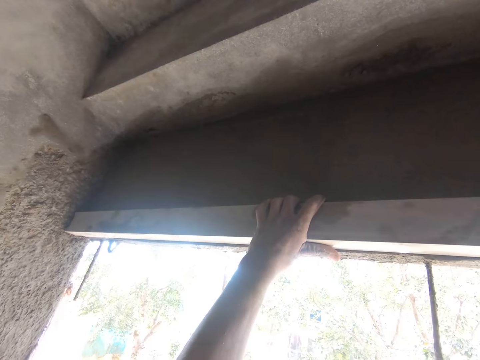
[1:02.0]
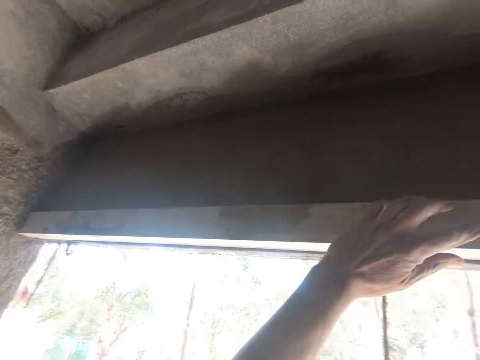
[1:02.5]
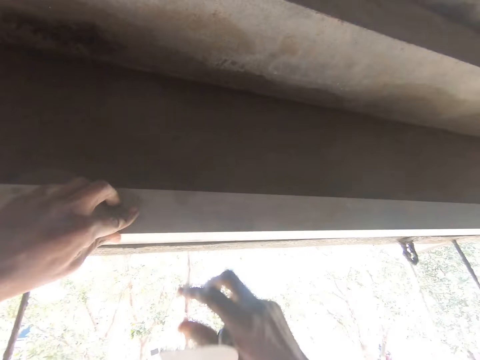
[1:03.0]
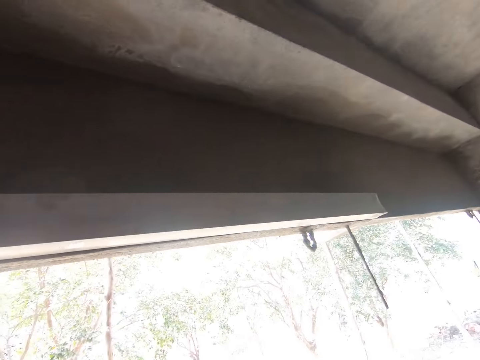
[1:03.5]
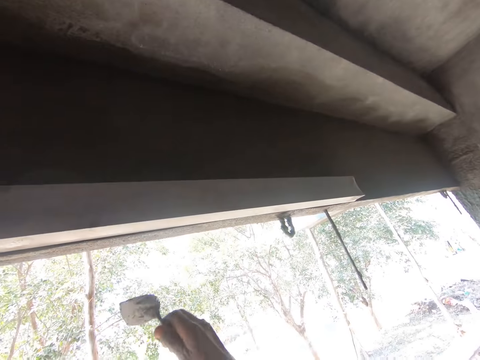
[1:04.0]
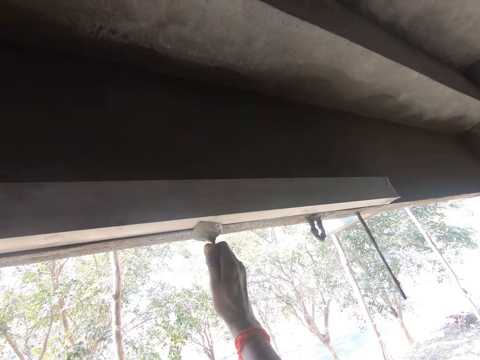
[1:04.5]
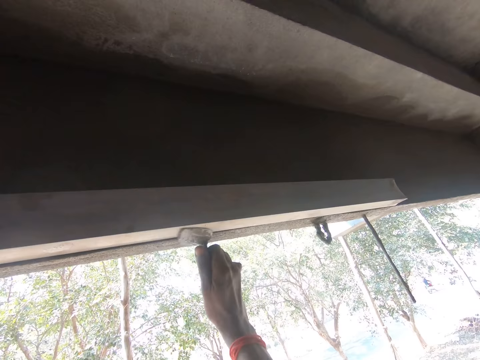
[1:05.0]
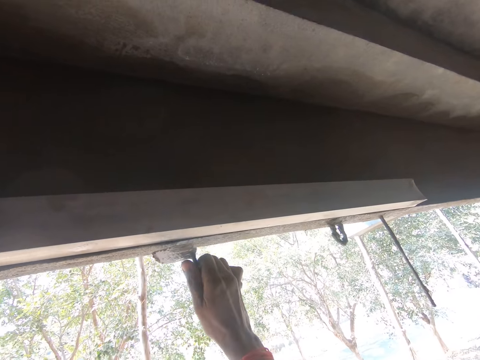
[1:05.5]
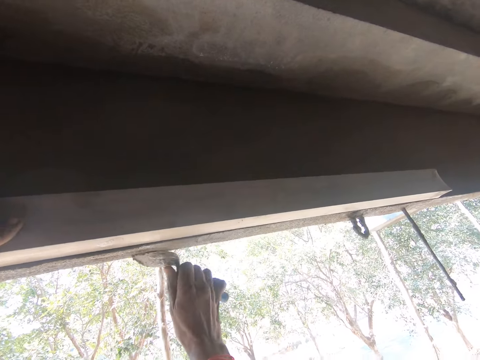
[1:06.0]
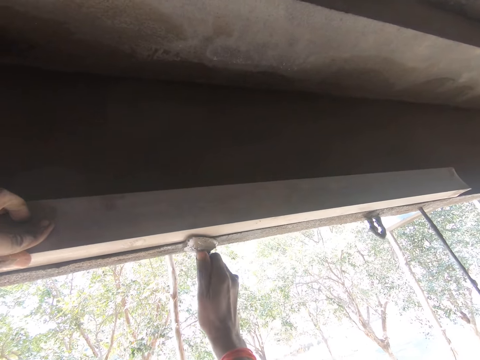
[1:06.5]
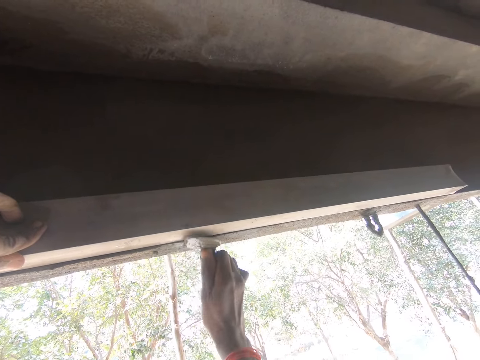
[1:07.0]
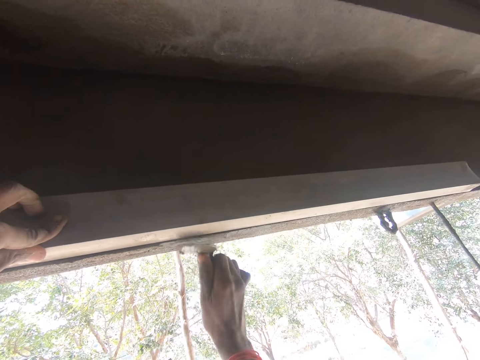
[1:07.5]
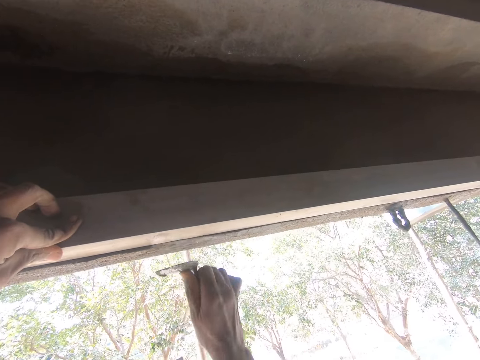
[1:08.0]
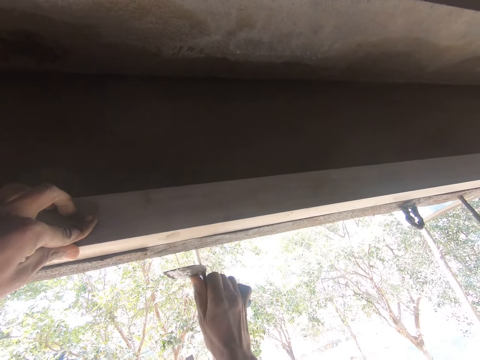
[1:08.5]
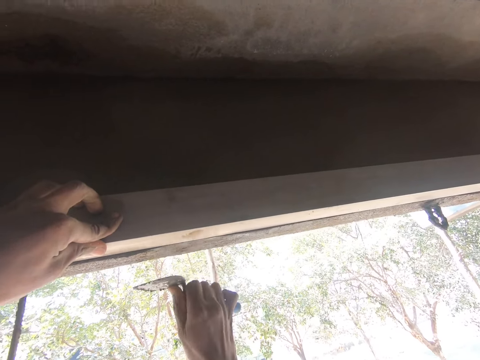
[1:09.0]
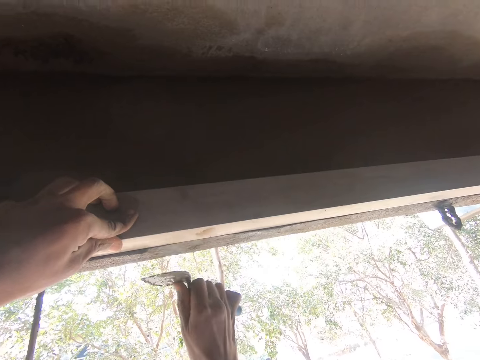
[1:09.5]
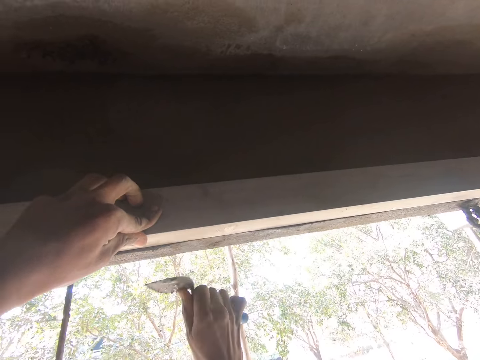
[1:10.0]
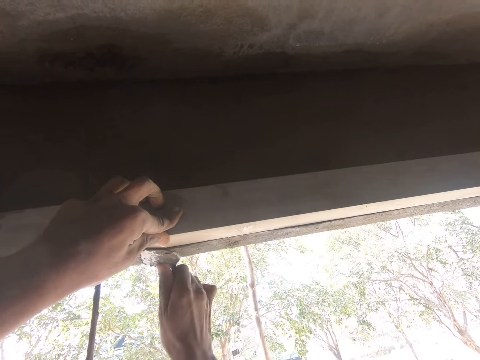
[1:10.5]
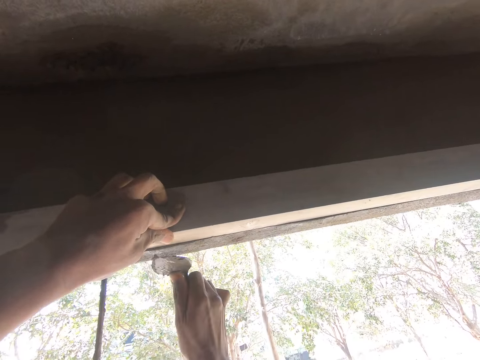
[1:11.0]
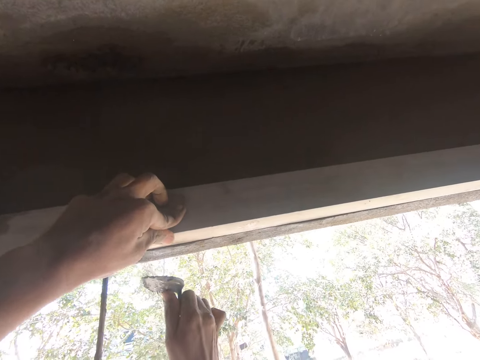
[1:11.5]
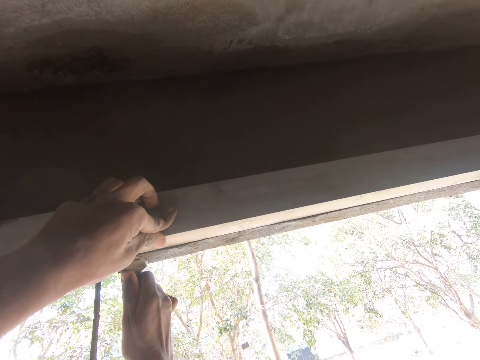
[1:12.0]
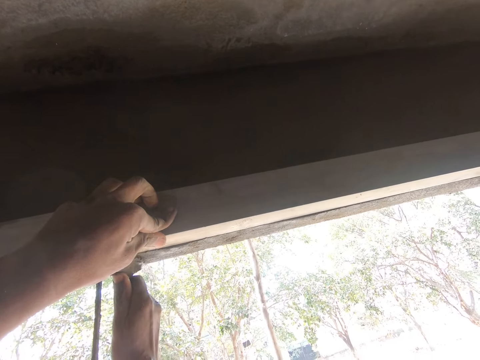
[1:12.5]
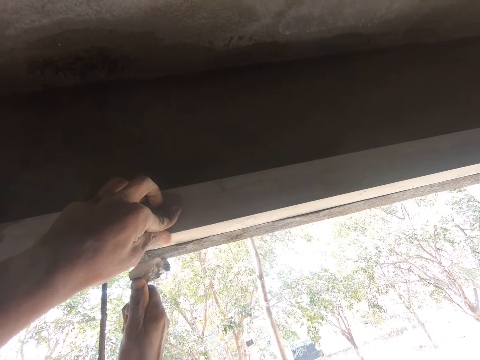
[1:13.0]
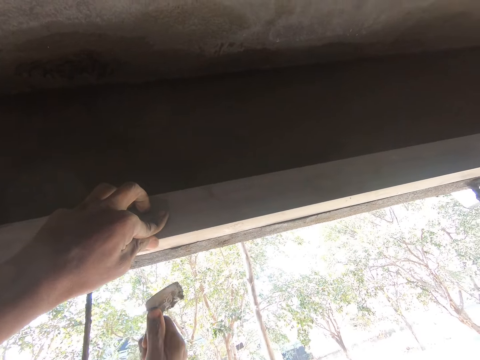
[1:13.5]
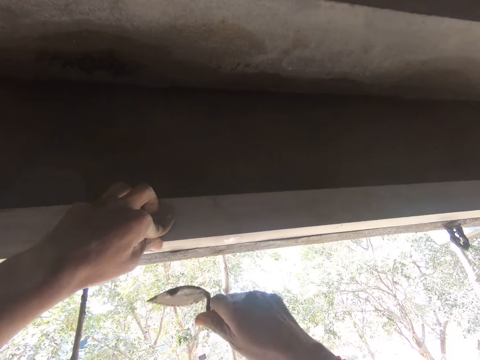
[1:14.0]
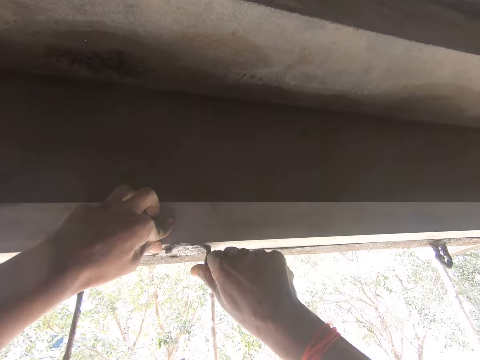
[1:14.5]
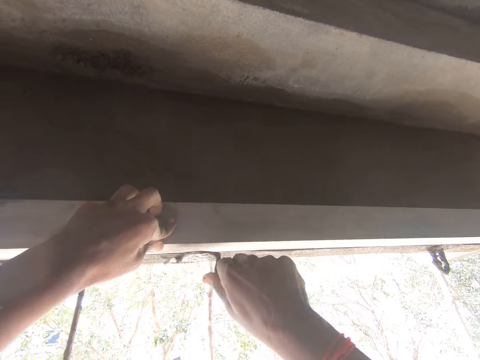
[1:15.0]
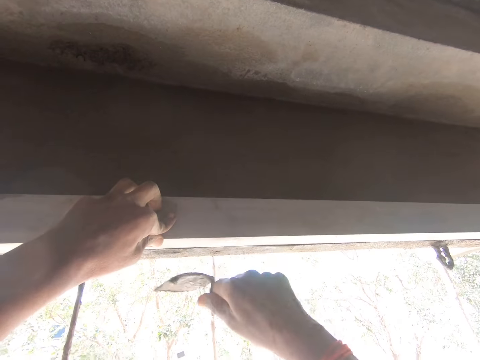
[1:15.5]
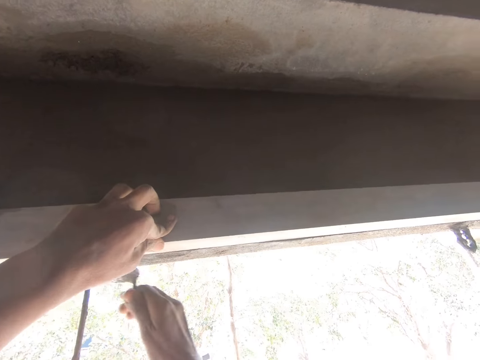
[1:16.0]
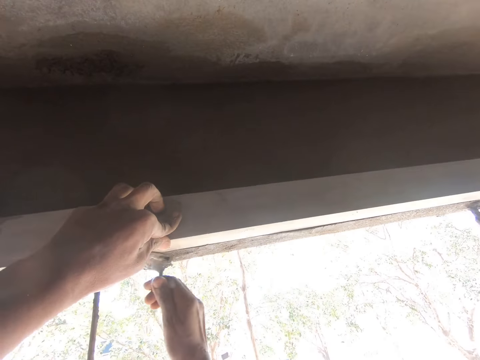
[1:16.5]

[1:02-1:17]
The camera wearer removes cement with the trowel from the wall. They smoothen the wall with the trowel.

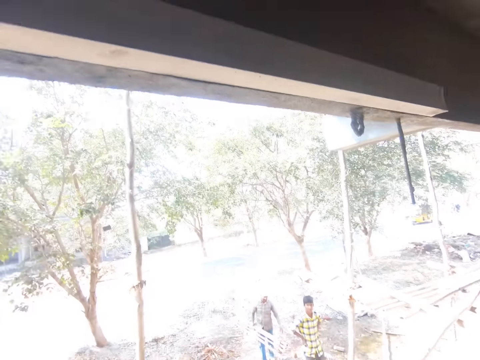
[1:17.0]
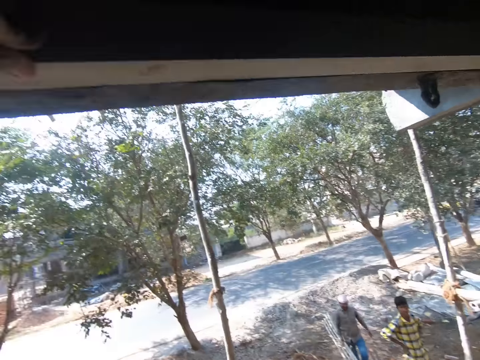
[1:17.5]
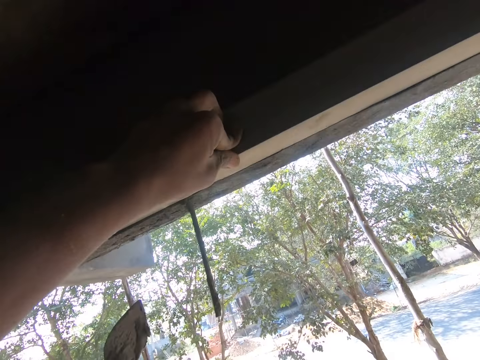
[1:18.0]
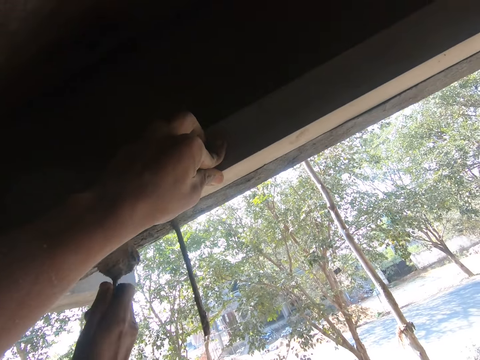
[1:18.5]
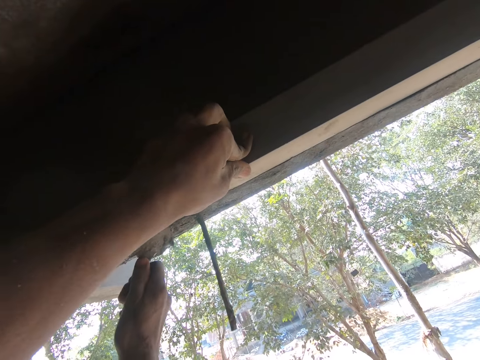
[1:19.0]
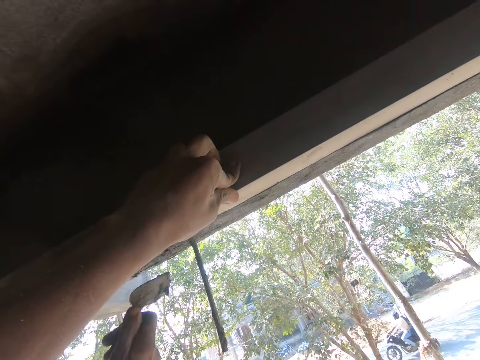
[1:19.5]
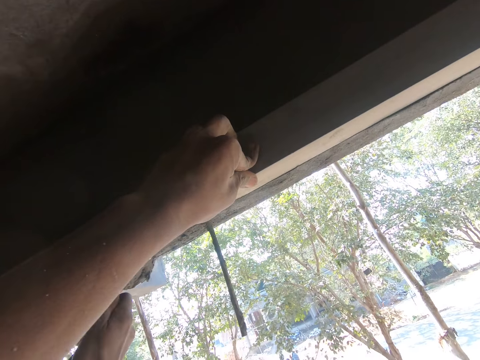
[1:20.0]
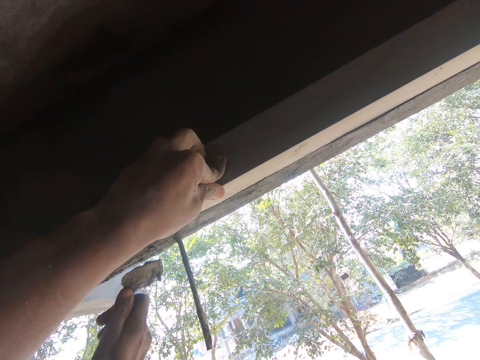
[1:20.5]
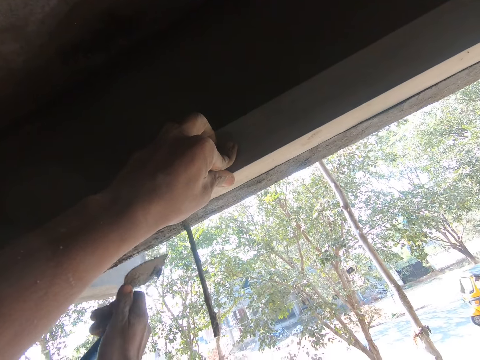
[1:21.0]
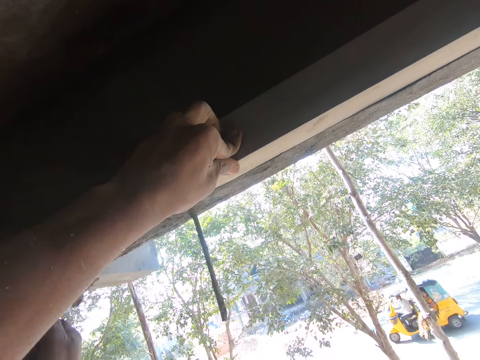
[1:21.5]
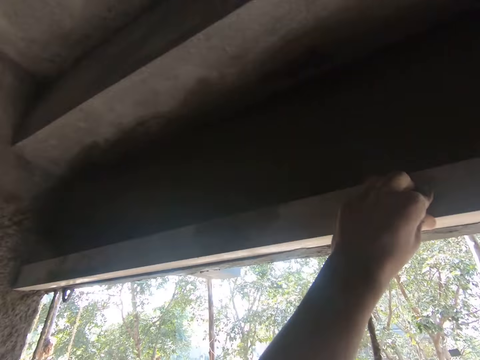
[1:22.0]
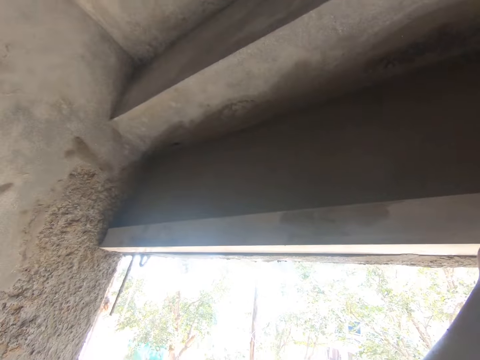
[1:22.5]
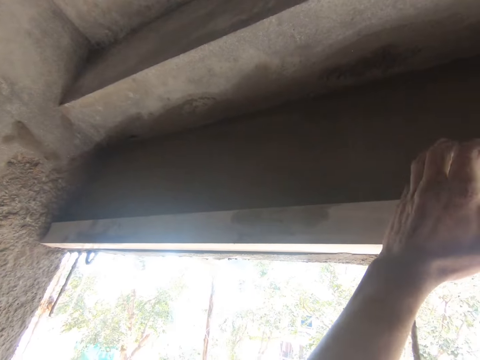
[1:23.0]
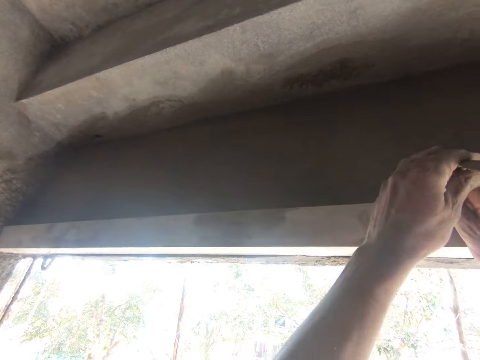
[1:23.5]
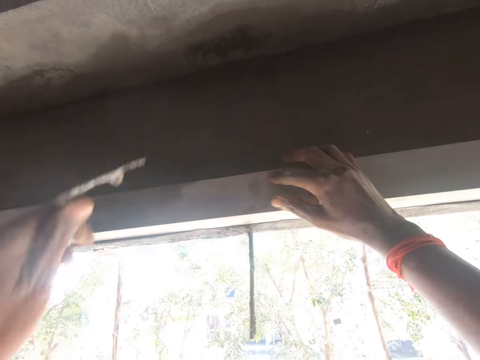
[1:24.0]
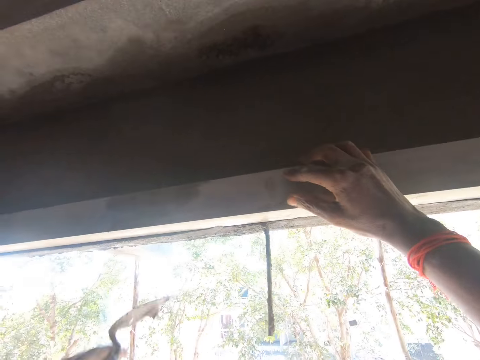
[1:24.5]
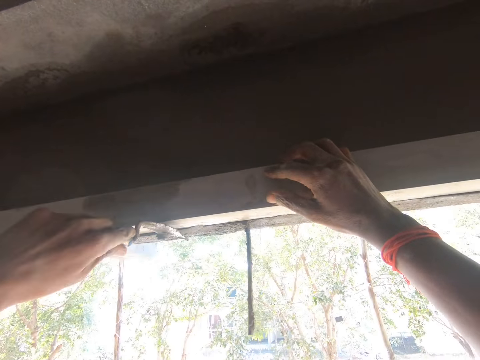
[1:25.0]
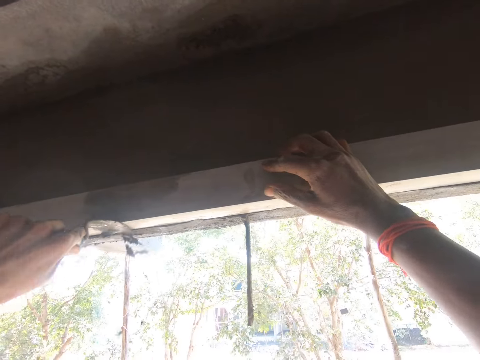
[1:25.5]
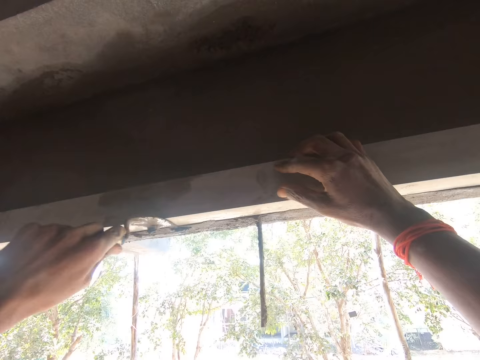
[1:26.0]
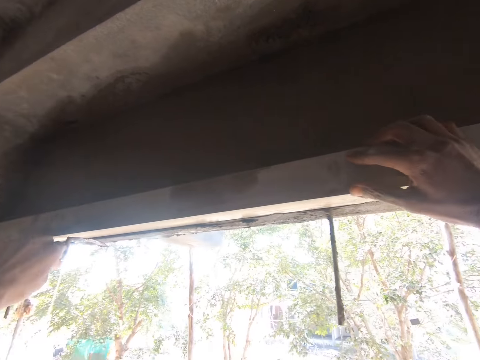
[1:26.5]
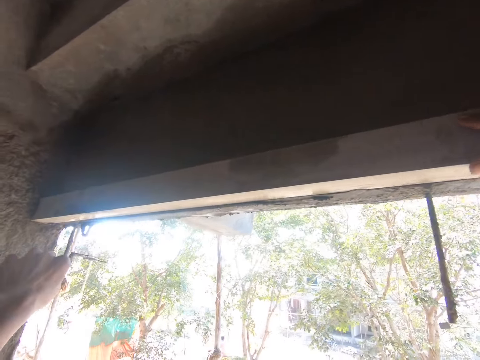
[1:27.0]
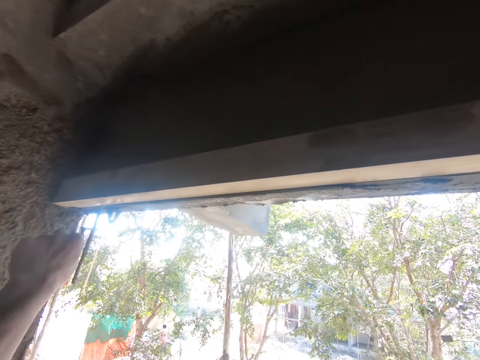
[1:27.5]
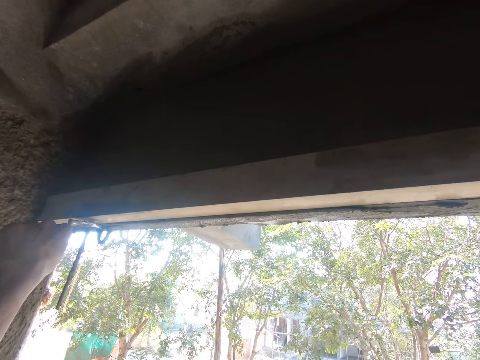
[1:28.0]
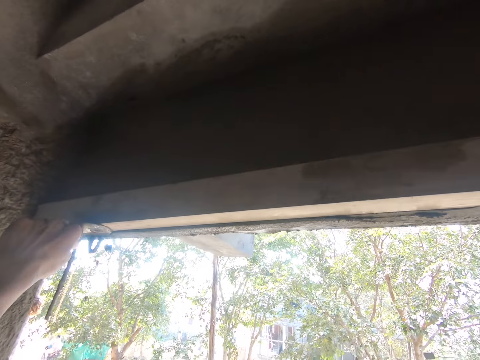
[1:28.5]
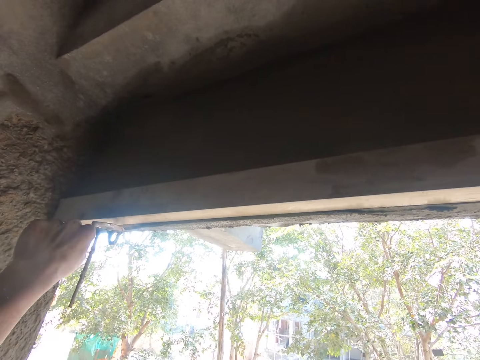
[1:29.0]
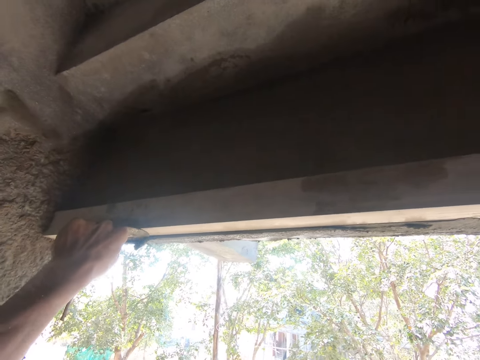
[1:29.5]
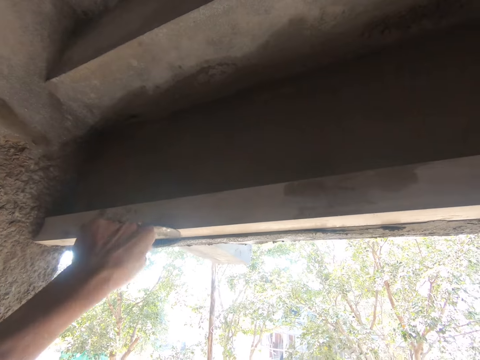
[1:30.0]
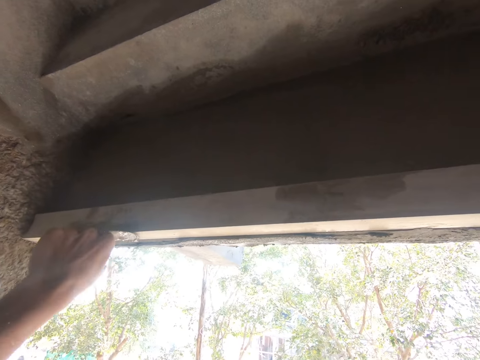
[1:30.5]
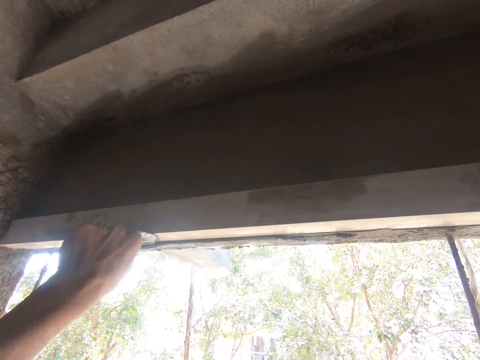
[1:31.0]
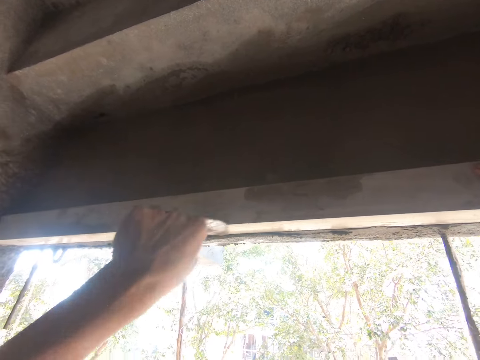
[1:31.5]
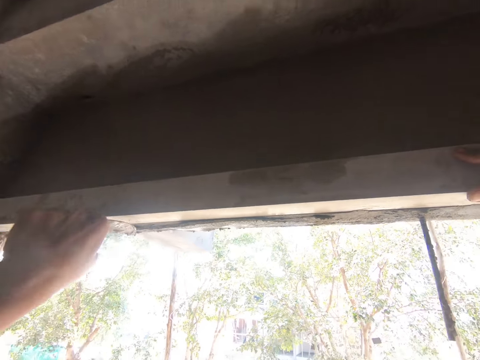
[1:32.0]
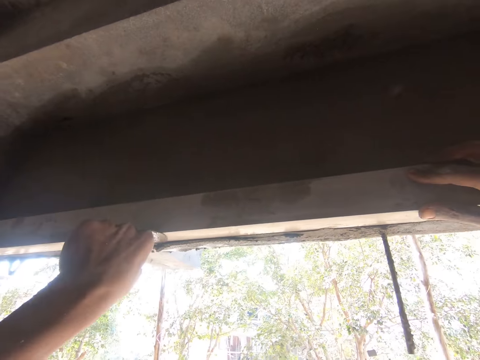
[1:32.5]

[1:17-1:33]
The camera wearer looks around. They level the mortar.
